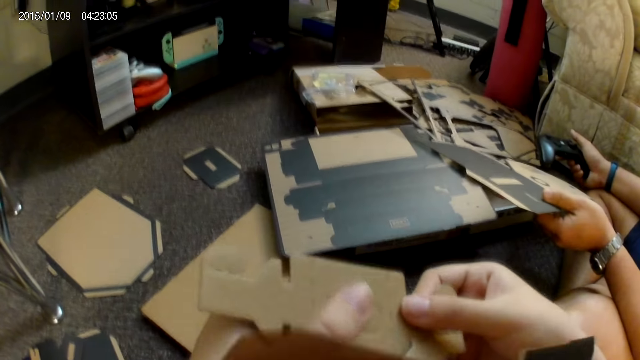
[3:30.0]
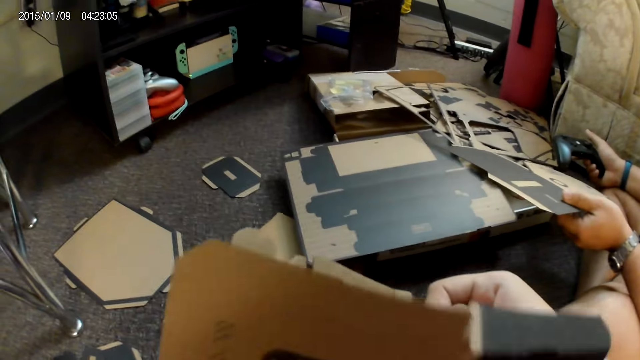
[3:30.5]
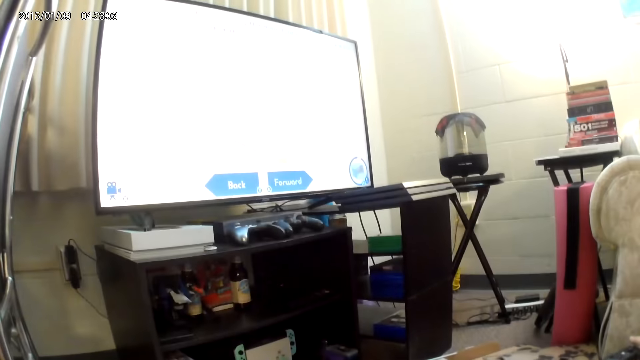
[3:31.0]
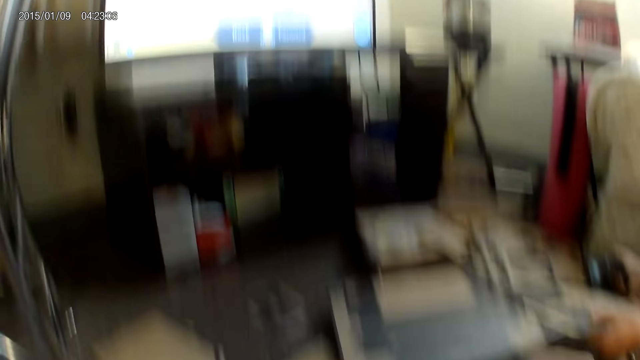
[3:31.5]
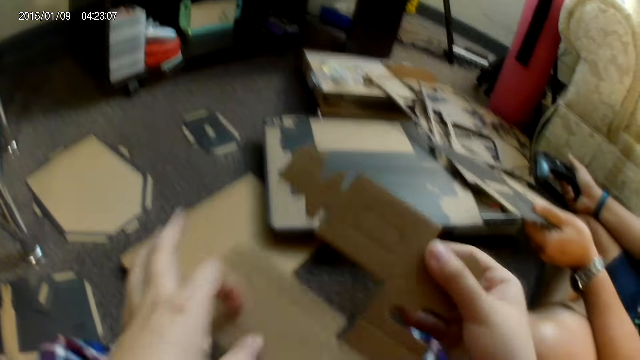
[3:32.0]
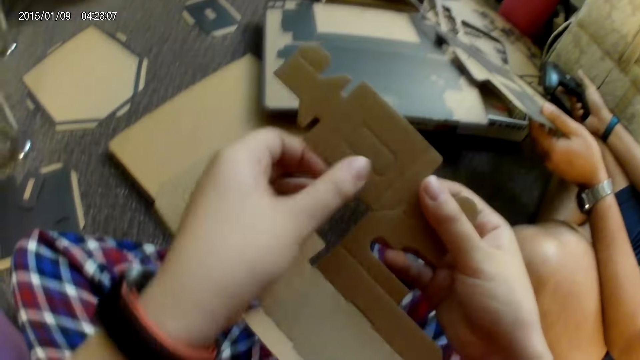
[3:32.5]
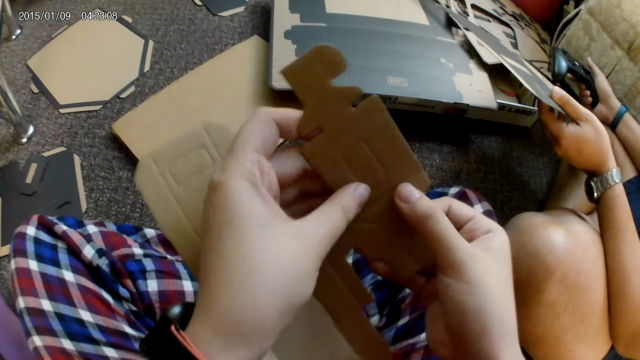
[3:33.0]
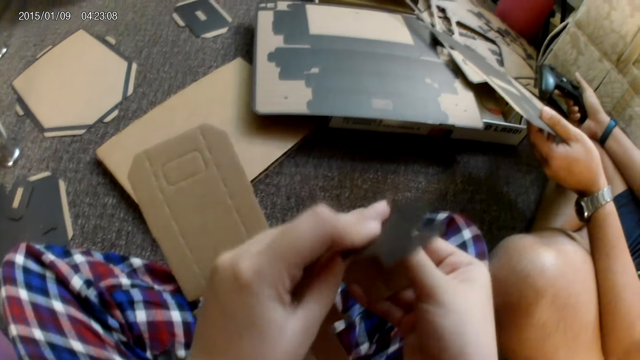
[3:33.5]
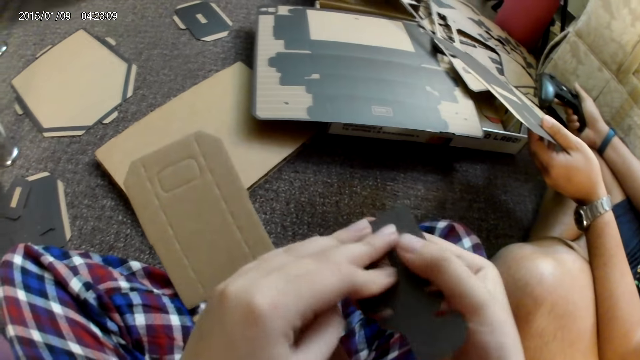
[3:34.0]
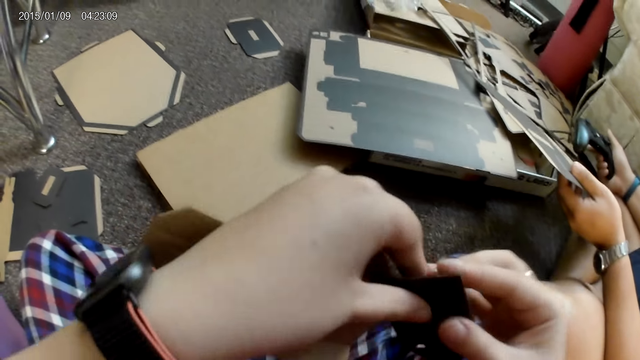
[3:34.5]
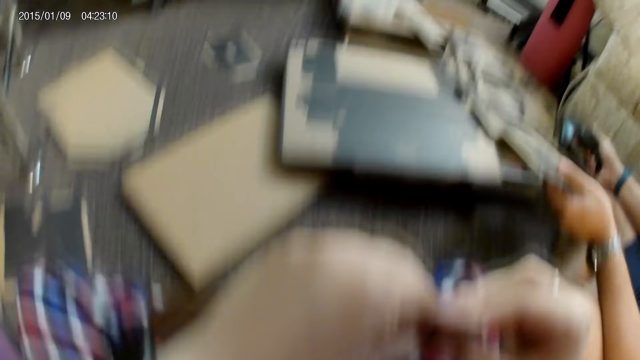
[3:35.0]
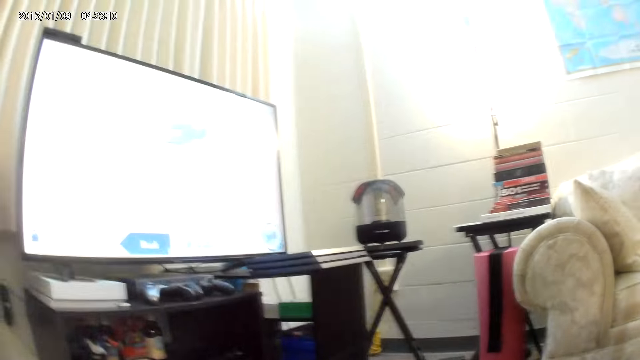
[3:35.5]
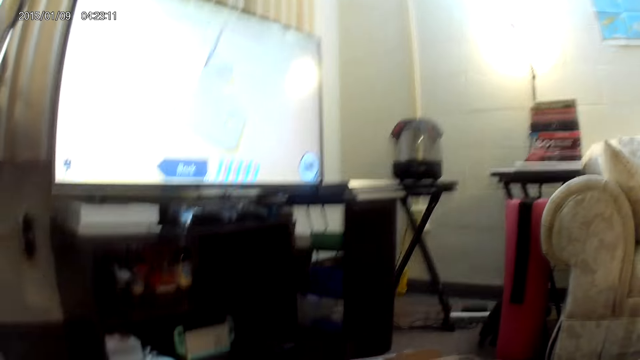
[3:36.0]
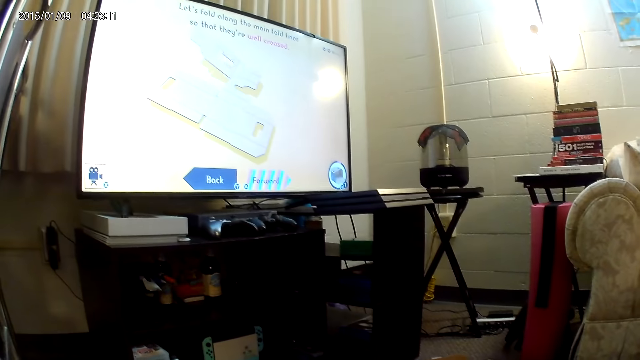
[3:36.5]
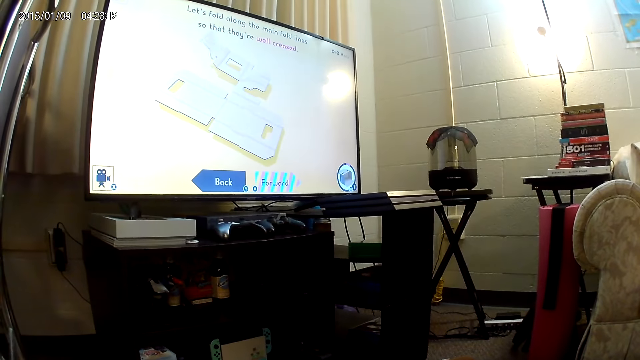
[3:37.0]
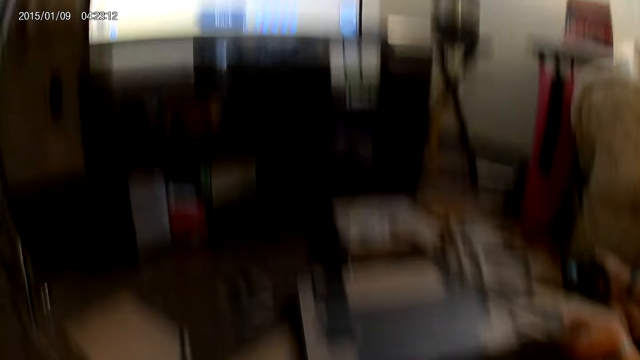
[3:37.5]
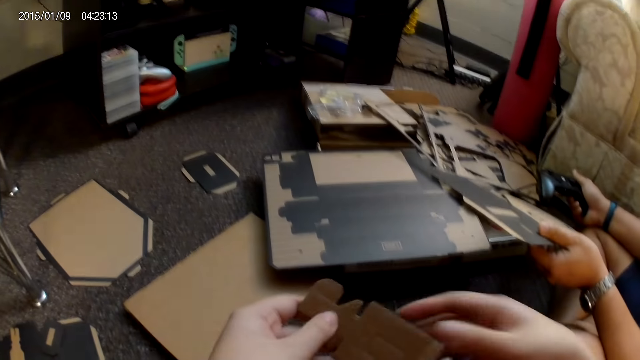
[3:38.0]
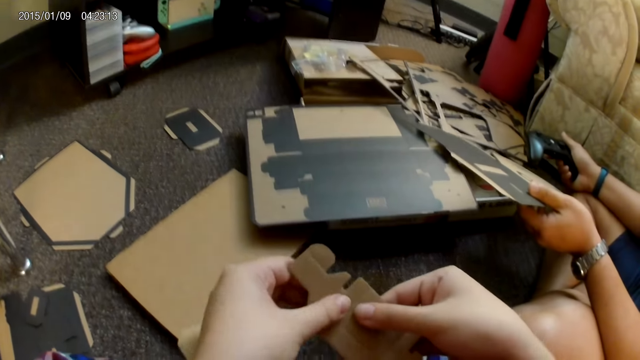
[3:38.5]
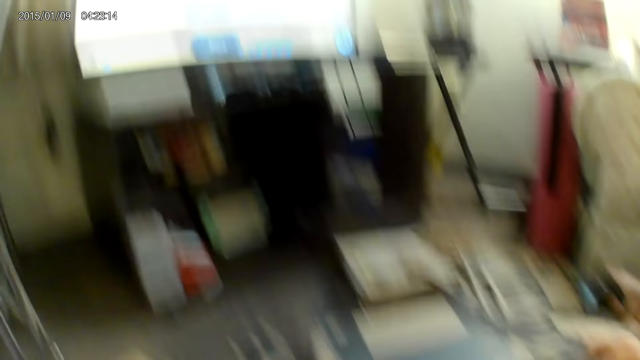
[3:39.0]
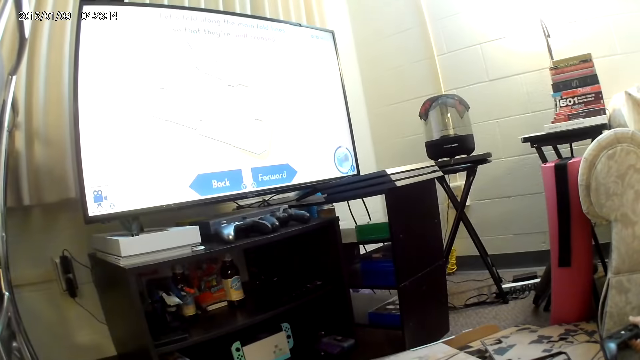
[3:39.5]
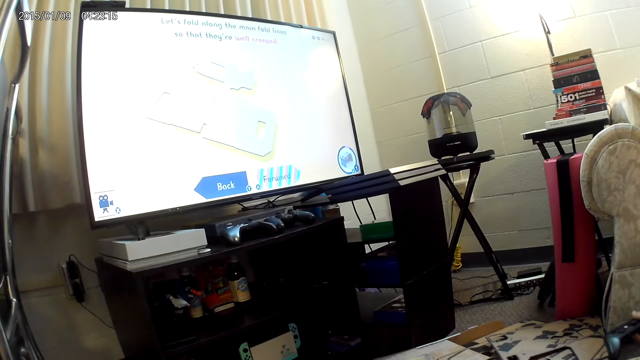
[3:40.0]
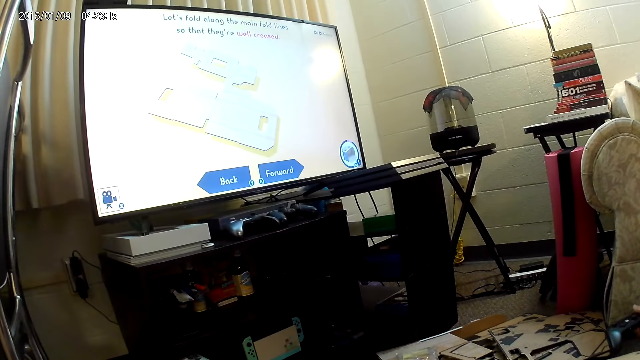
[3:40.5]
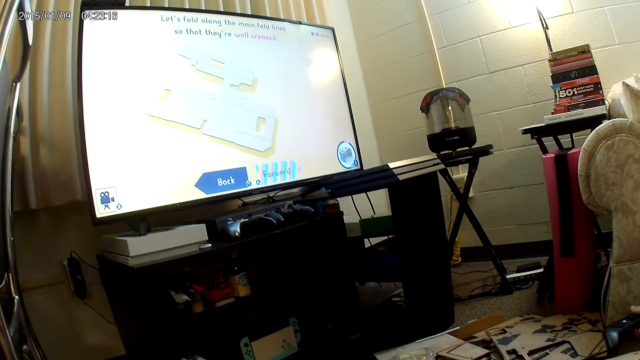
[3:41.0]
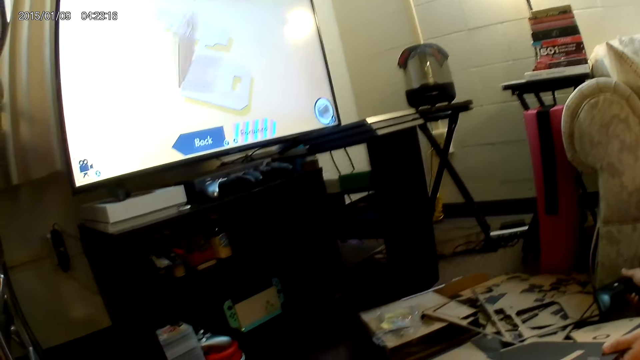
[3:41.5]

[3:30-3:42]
The camera wearer presses a part of the cardboard piece with both hands. They bend a part of the cardboard piece with both hands. They fold the cardboard piece with both hands. They hold the cardboard piece with both hands. They bend a part of the cardboard piece with both hands.

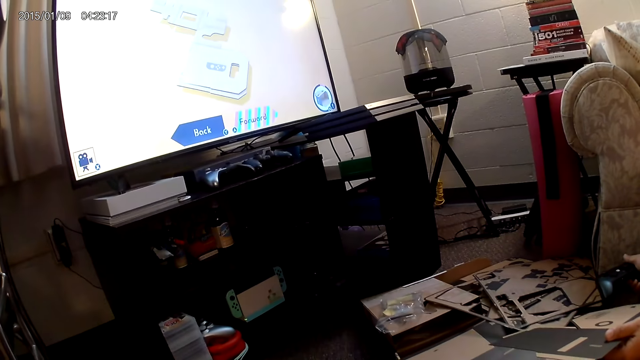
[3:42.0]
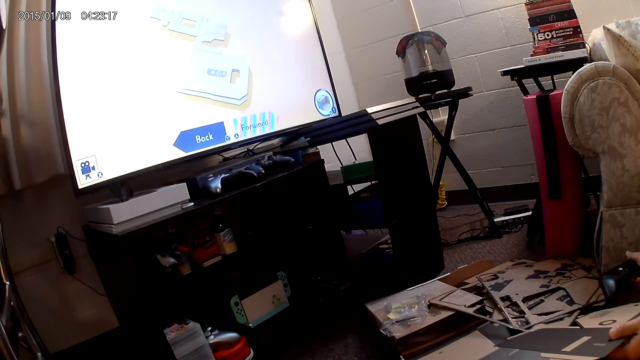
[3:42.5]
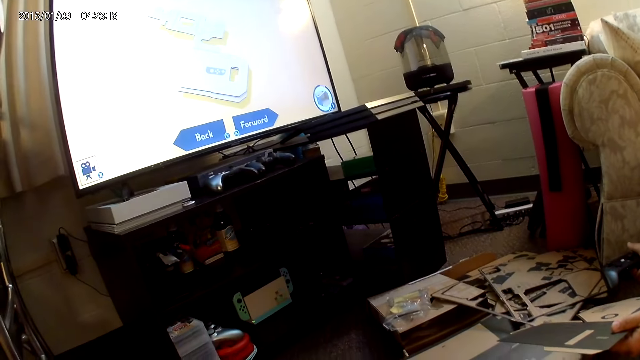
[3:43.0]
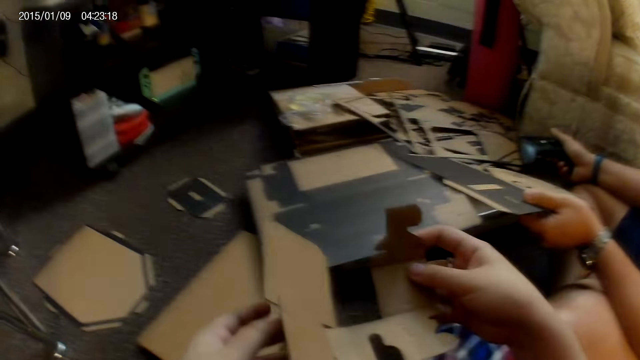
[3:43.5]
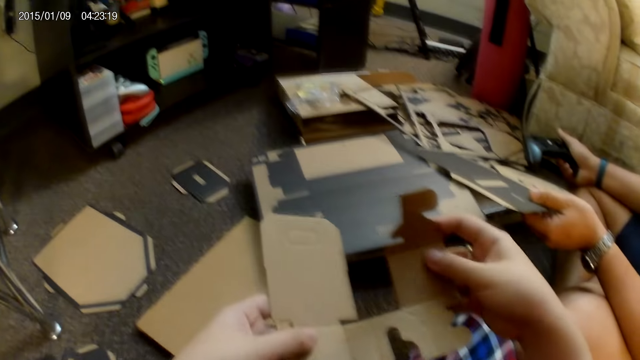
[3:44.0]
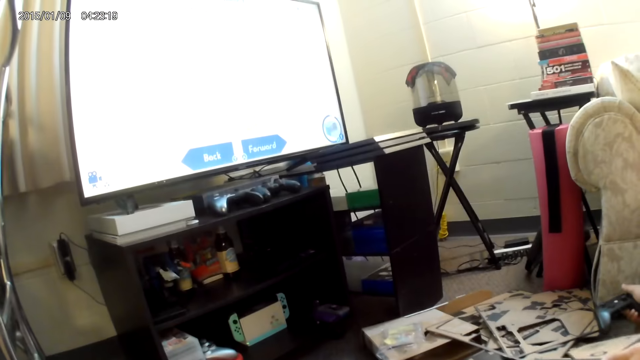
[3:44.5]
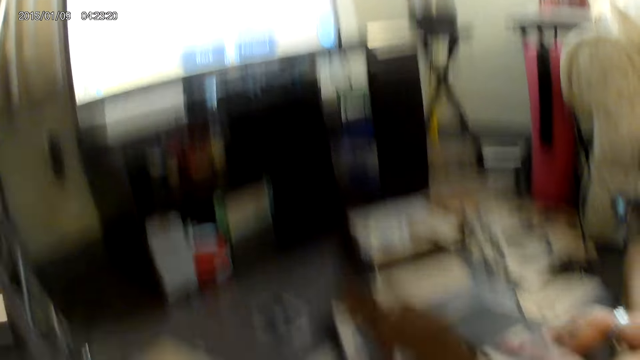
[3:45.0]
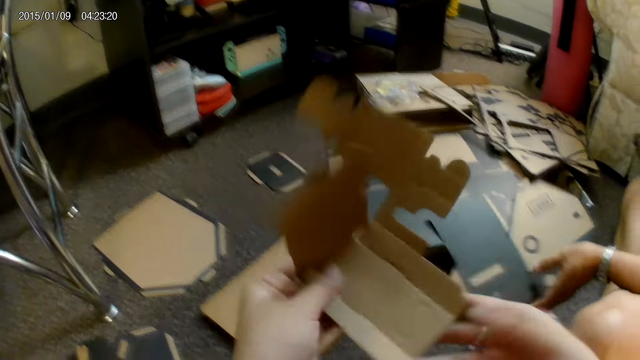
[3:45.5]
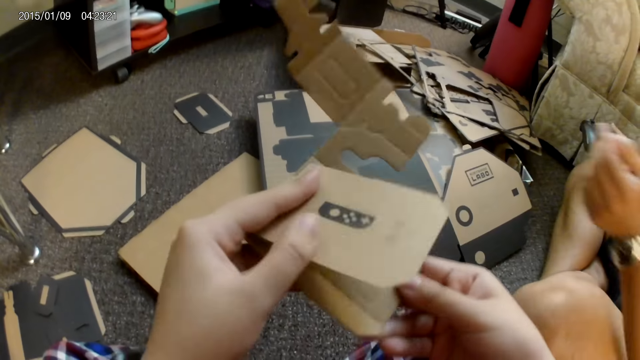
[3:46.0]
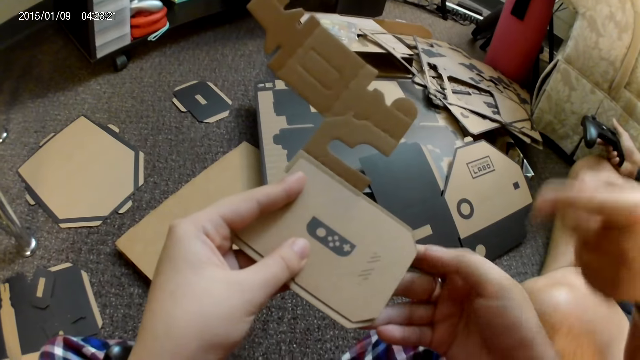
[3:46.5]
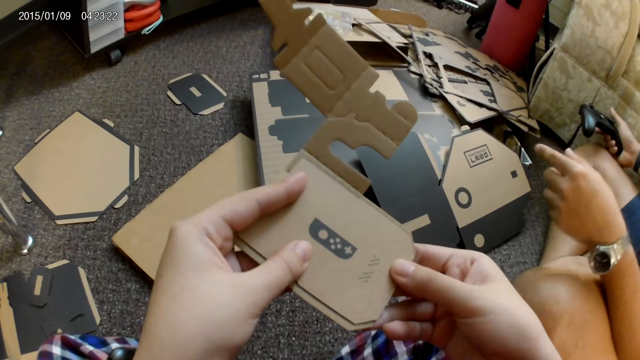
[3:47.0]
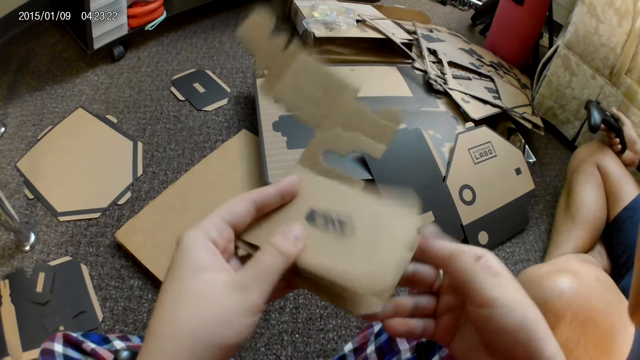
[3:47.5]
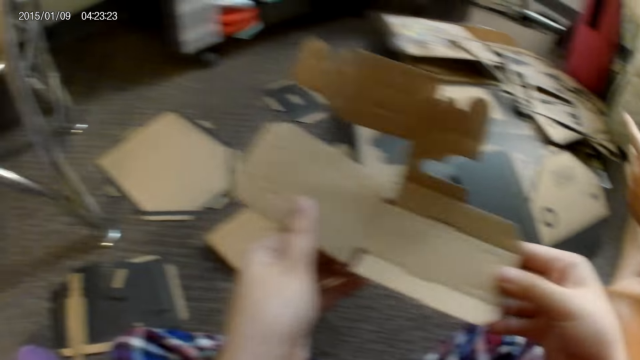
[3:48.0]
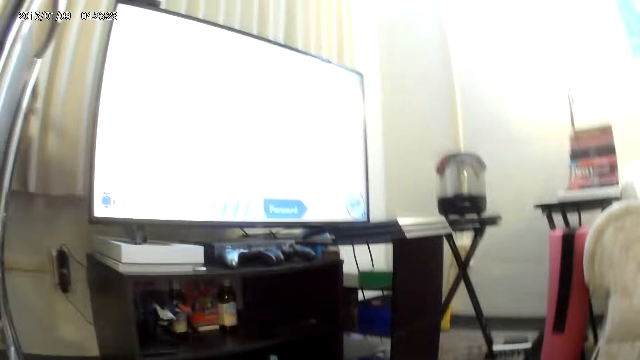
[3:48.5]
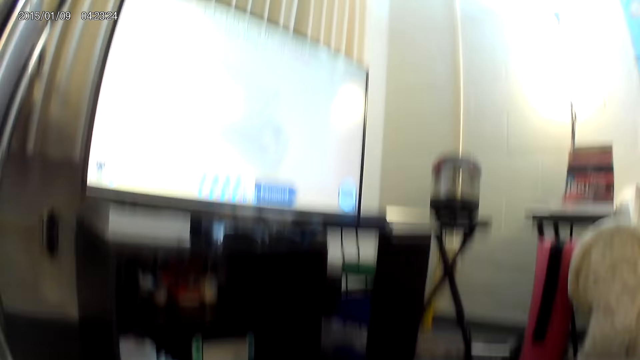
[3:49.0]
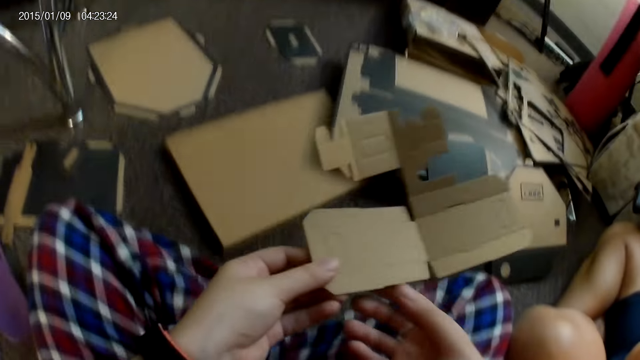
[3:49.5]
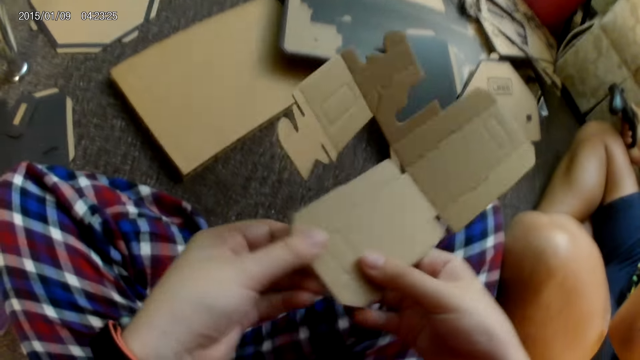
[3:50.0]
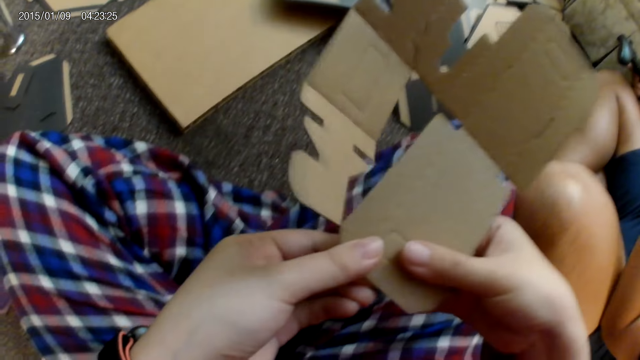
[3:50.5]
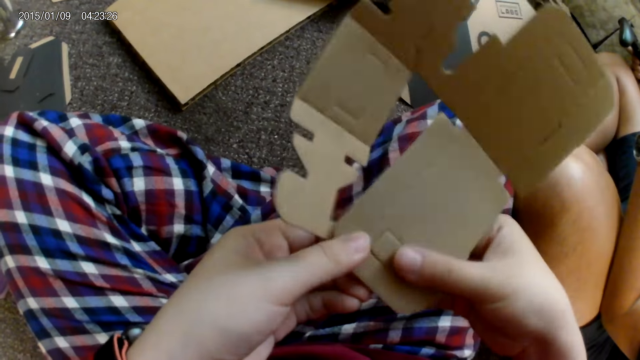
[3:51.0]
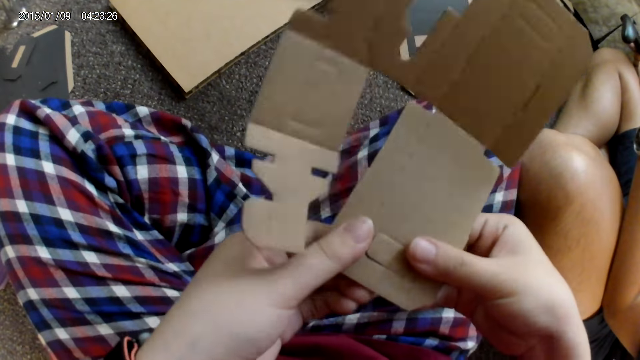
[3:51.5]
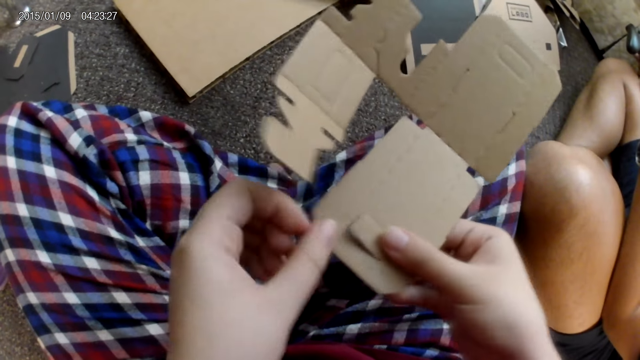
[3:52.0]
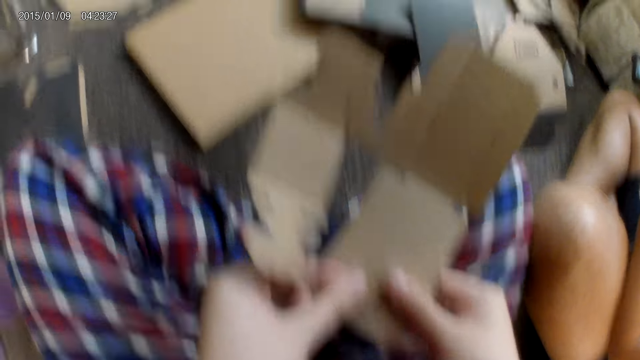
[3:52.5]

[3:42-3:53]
The camera wearer holds the cardboard piece with both hands. The man places the cardboard piece or cardbox on the floor with his left hand. The camera wearer bends a part of the cardboard piece with her left hand. The man points to the cardbox. The camera wearer holds the cardboard piece with both hands. The man points to the television. The camera wearer unfolds the cardboard piece with both hands. She presses a part of the cardboard piece with both hands. She tears the cardbox into shape.
